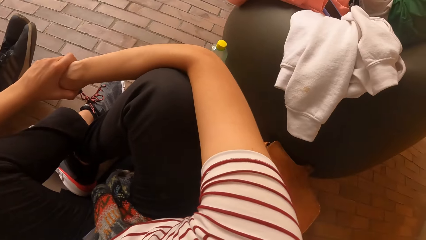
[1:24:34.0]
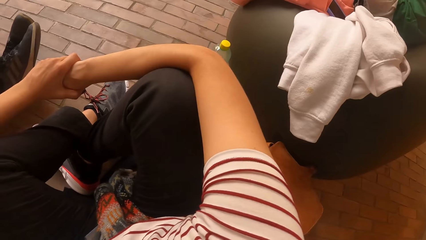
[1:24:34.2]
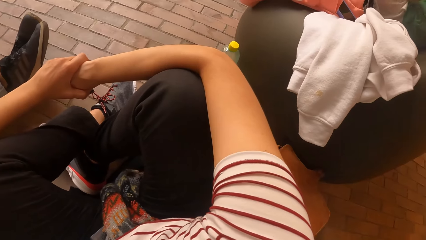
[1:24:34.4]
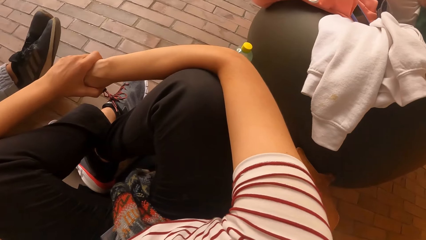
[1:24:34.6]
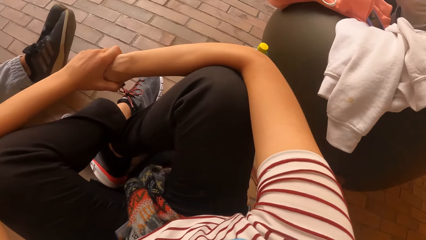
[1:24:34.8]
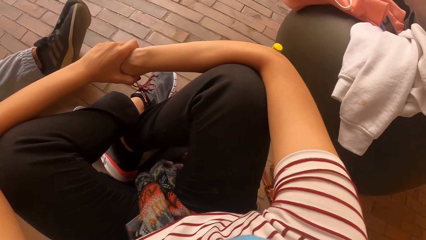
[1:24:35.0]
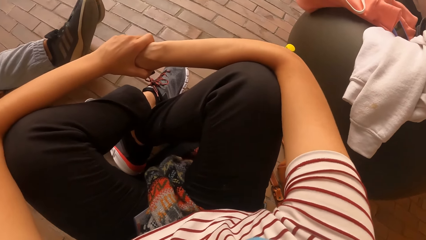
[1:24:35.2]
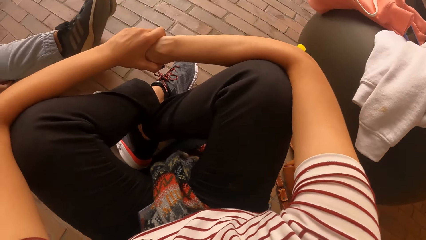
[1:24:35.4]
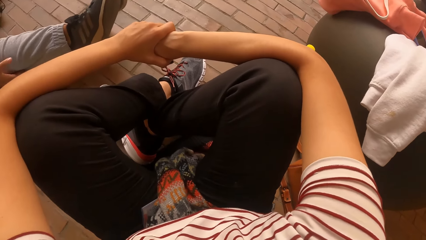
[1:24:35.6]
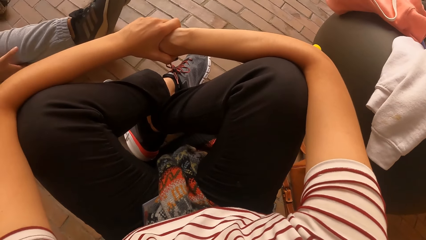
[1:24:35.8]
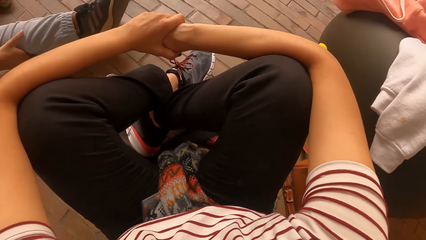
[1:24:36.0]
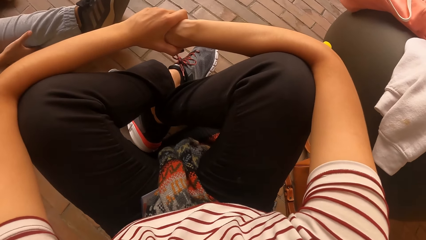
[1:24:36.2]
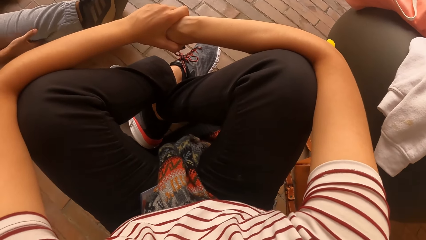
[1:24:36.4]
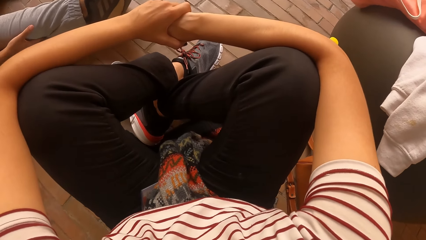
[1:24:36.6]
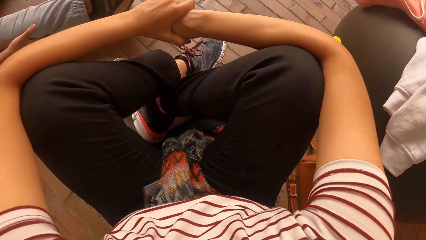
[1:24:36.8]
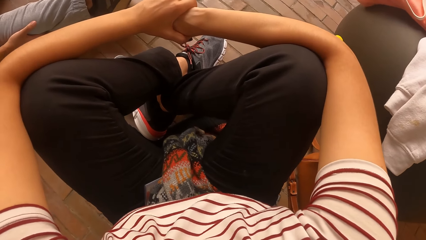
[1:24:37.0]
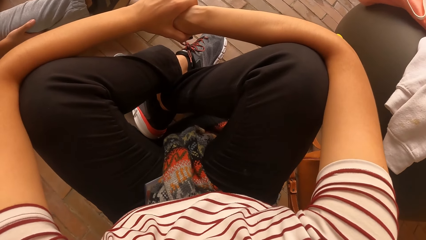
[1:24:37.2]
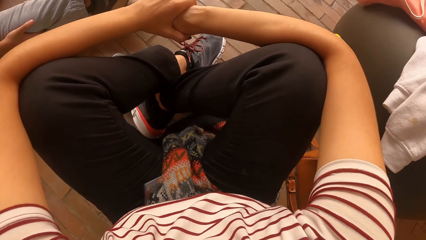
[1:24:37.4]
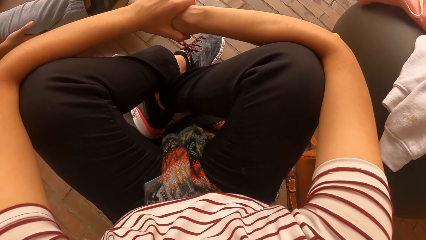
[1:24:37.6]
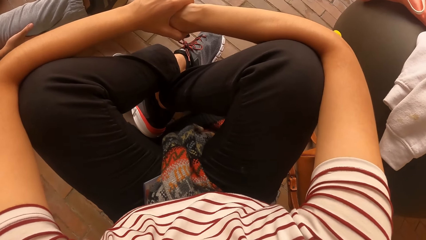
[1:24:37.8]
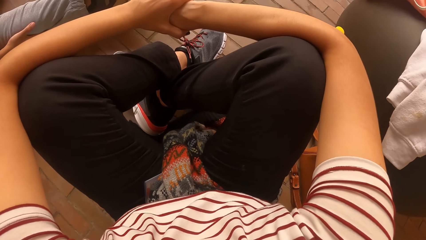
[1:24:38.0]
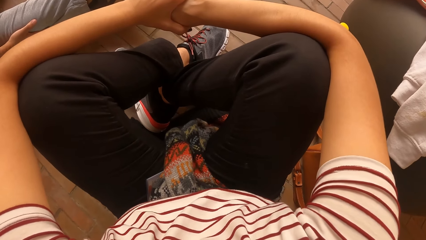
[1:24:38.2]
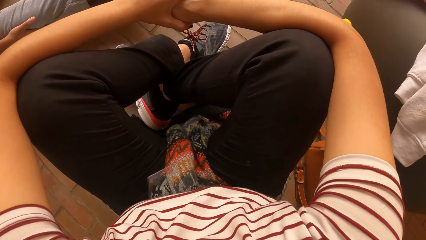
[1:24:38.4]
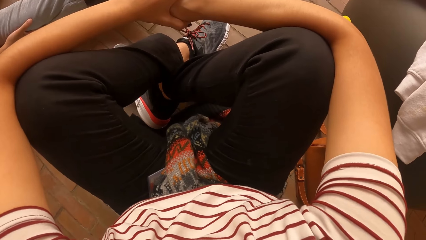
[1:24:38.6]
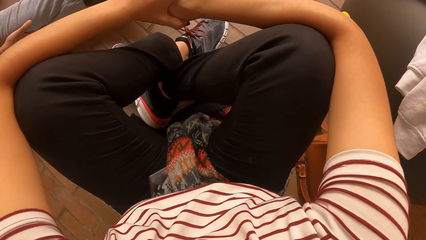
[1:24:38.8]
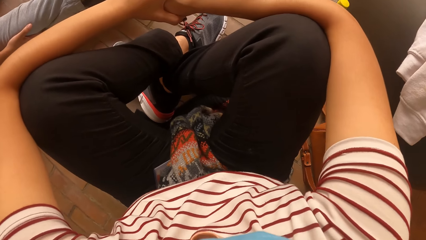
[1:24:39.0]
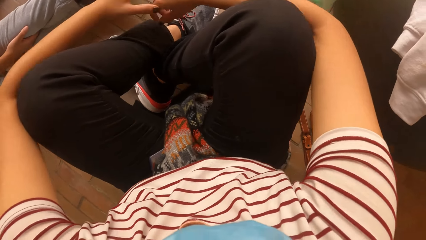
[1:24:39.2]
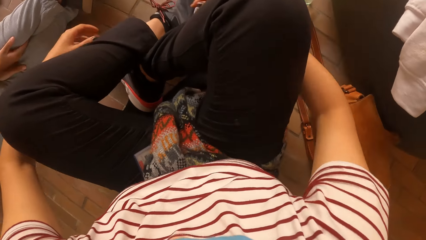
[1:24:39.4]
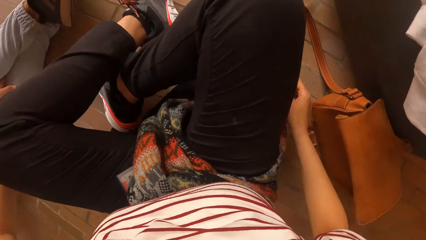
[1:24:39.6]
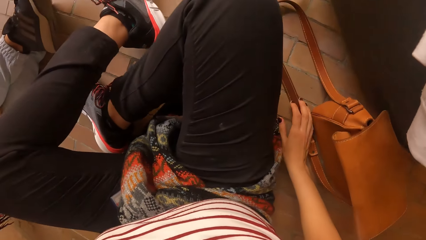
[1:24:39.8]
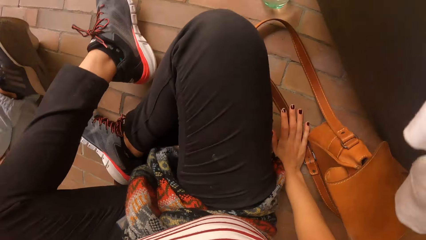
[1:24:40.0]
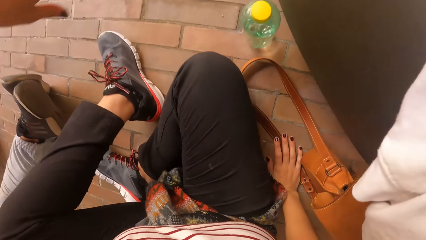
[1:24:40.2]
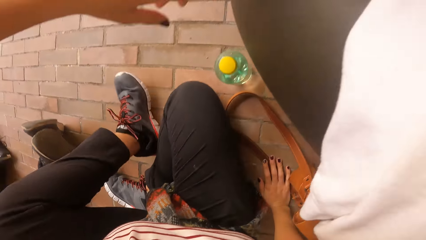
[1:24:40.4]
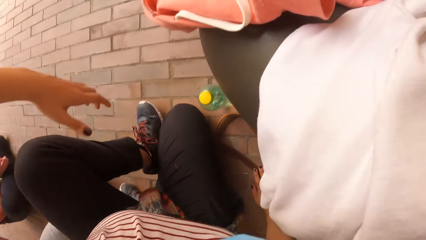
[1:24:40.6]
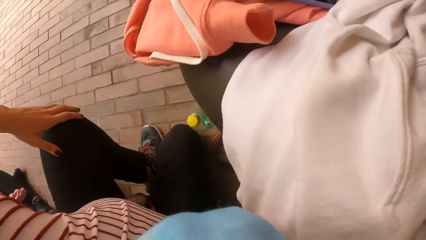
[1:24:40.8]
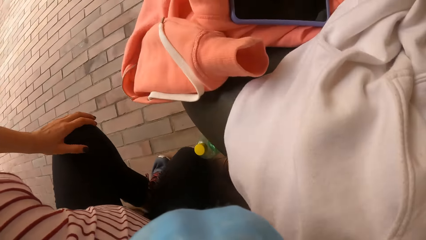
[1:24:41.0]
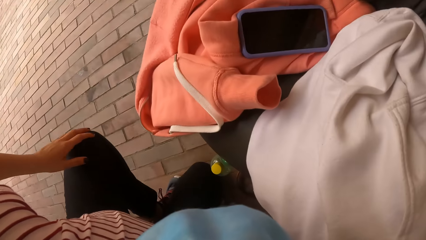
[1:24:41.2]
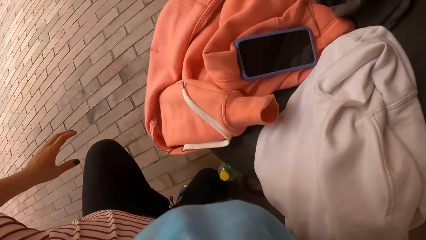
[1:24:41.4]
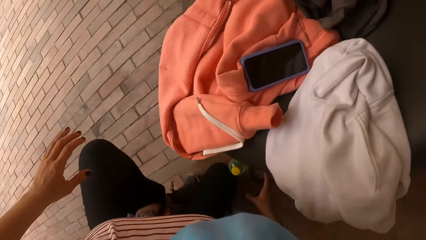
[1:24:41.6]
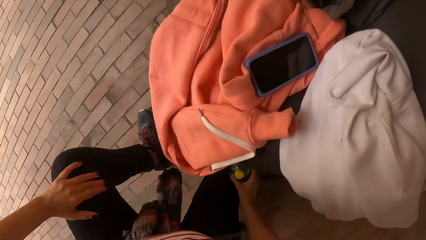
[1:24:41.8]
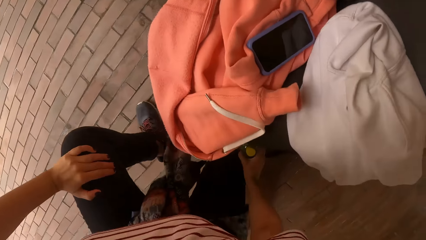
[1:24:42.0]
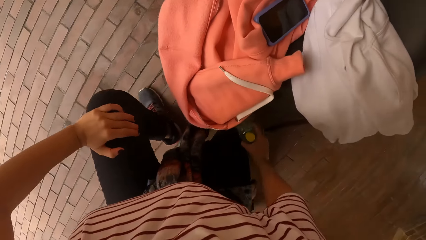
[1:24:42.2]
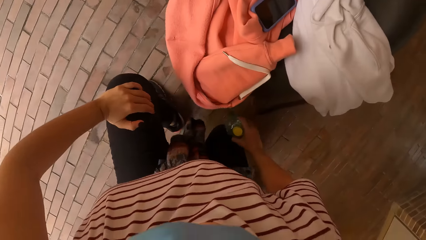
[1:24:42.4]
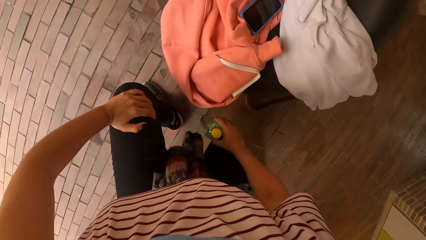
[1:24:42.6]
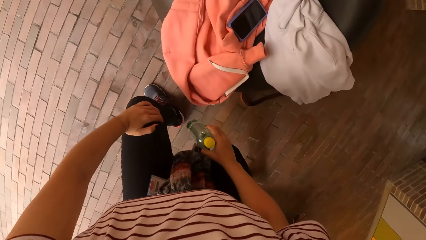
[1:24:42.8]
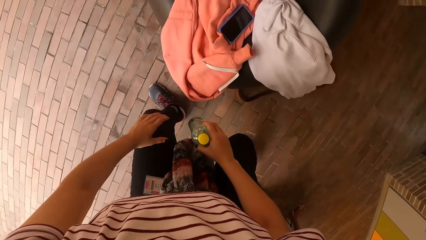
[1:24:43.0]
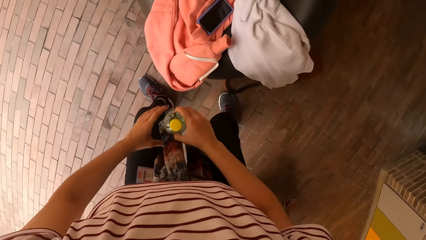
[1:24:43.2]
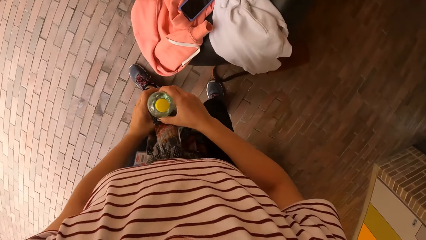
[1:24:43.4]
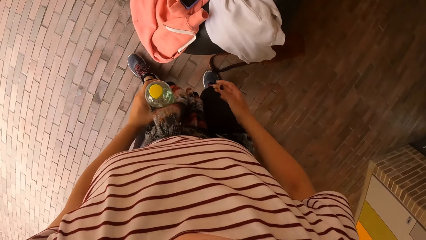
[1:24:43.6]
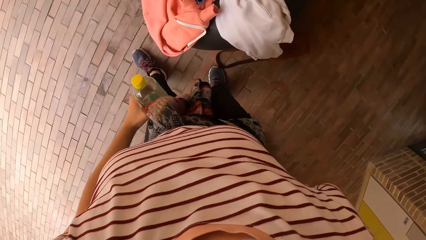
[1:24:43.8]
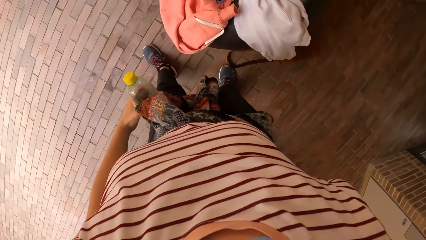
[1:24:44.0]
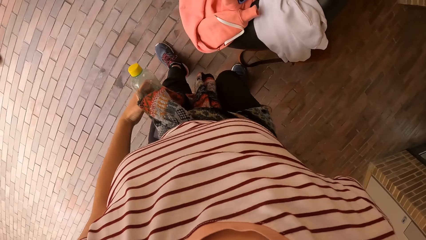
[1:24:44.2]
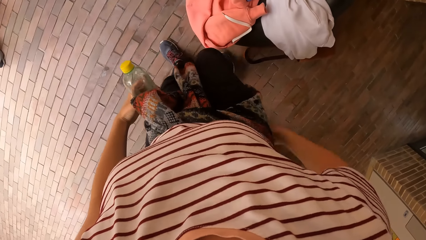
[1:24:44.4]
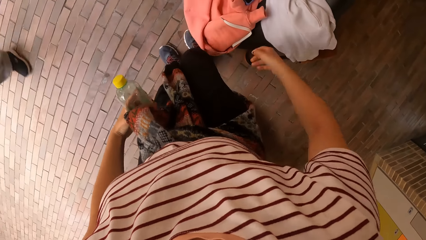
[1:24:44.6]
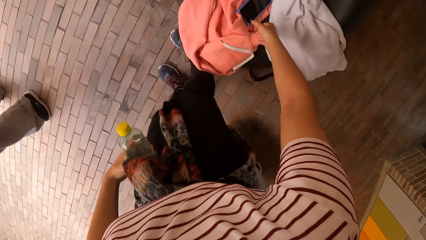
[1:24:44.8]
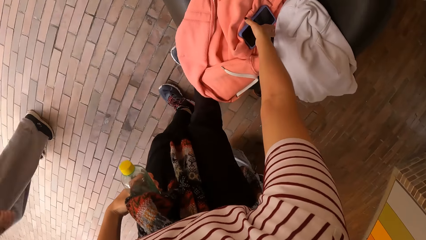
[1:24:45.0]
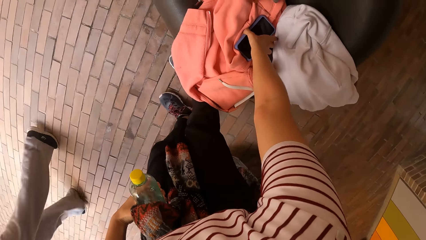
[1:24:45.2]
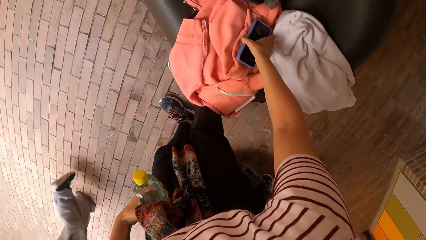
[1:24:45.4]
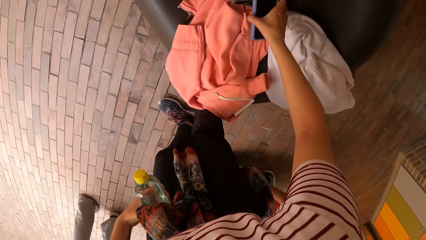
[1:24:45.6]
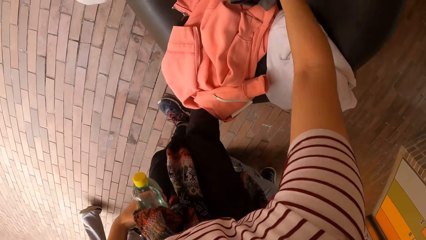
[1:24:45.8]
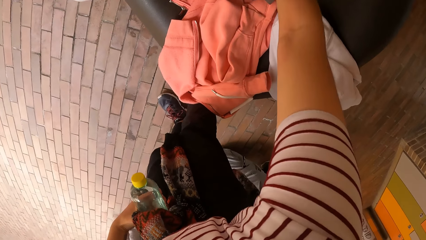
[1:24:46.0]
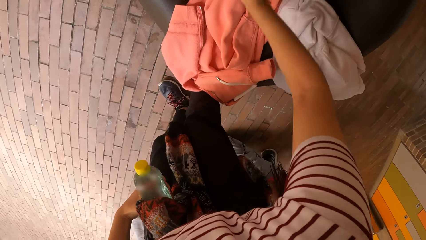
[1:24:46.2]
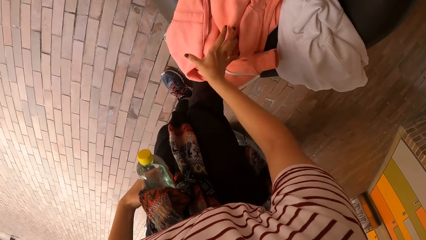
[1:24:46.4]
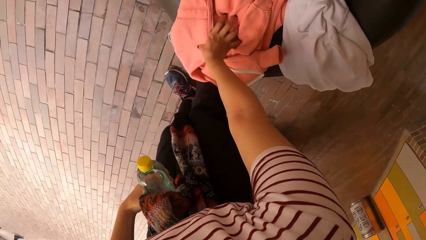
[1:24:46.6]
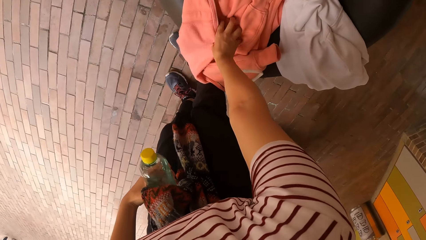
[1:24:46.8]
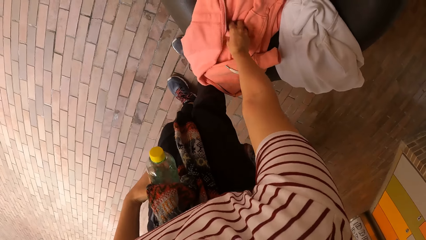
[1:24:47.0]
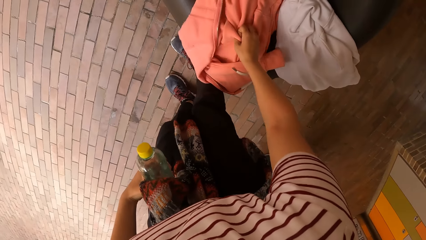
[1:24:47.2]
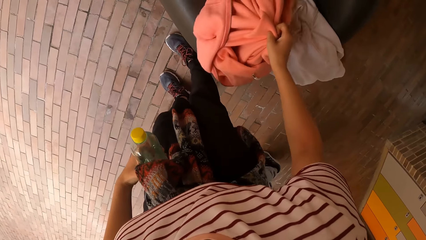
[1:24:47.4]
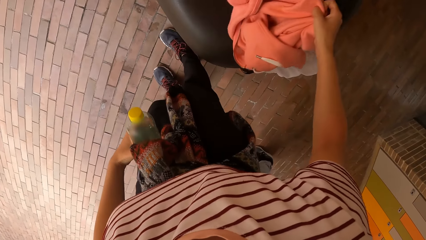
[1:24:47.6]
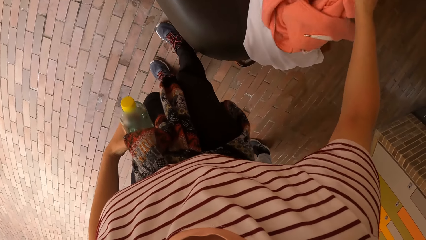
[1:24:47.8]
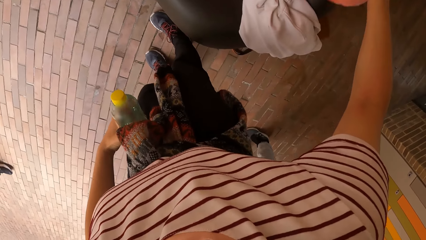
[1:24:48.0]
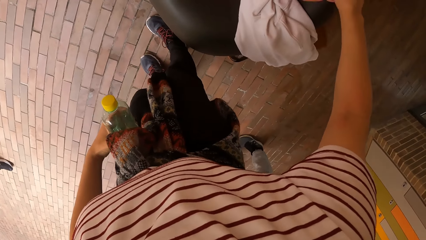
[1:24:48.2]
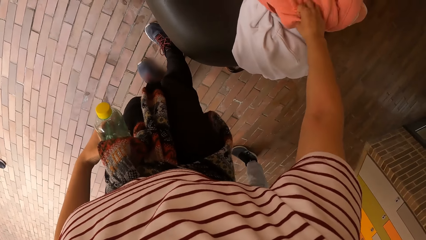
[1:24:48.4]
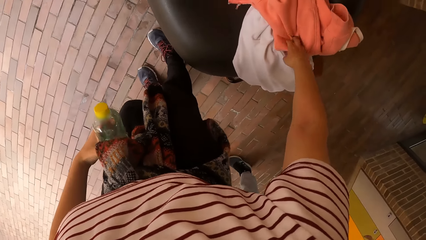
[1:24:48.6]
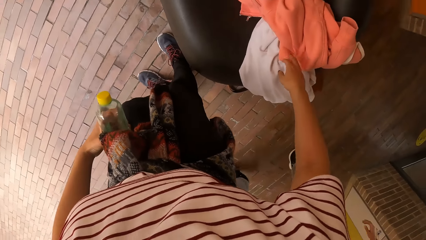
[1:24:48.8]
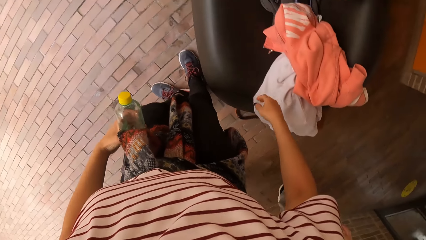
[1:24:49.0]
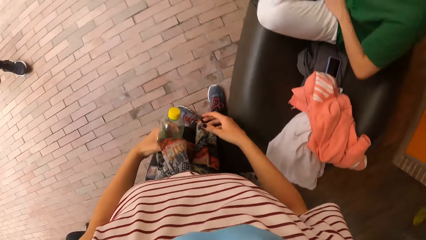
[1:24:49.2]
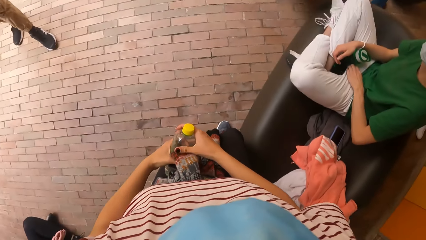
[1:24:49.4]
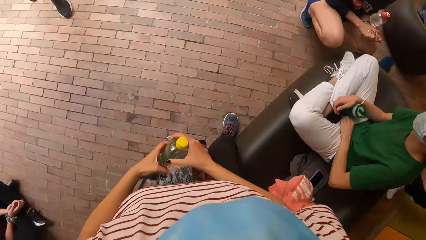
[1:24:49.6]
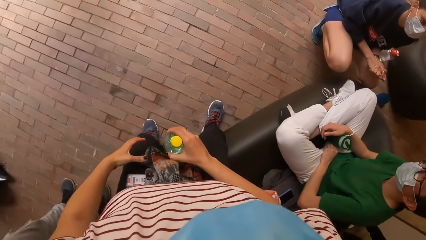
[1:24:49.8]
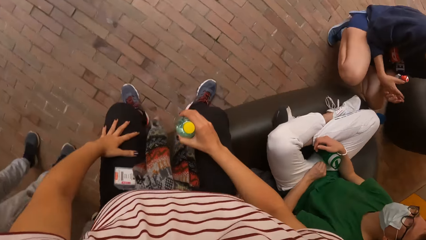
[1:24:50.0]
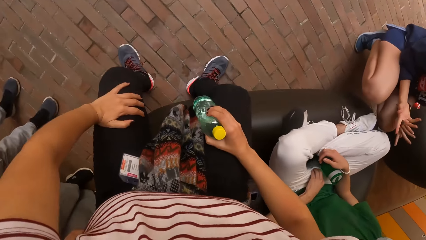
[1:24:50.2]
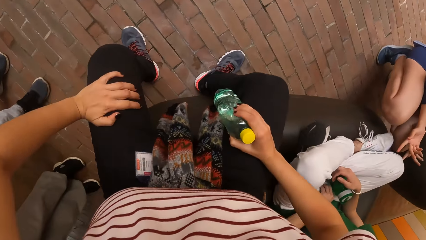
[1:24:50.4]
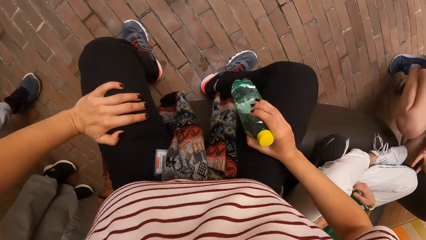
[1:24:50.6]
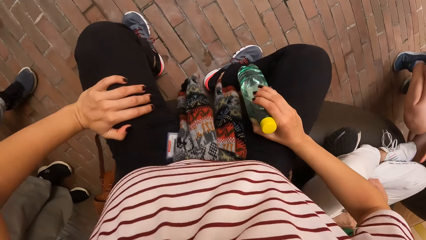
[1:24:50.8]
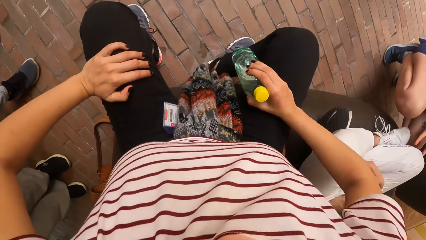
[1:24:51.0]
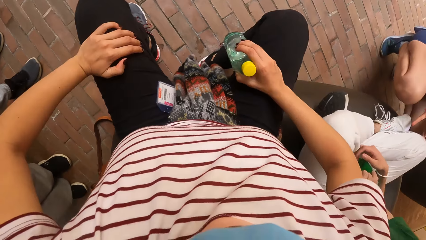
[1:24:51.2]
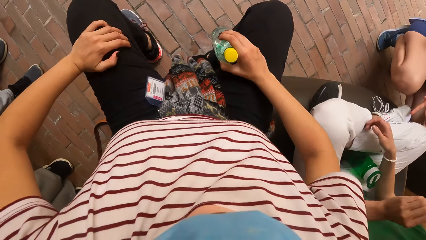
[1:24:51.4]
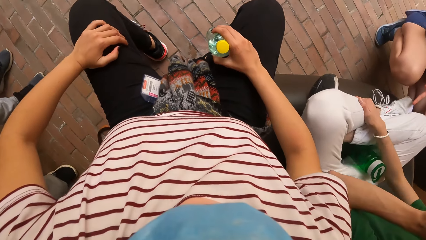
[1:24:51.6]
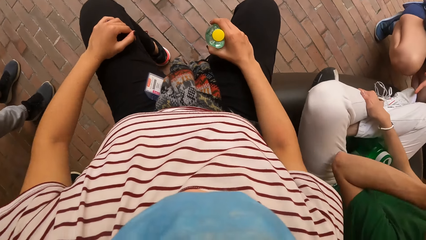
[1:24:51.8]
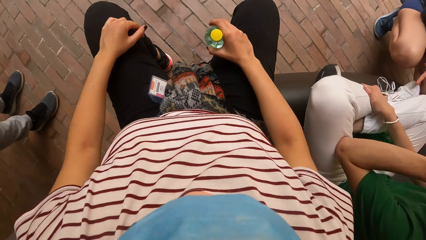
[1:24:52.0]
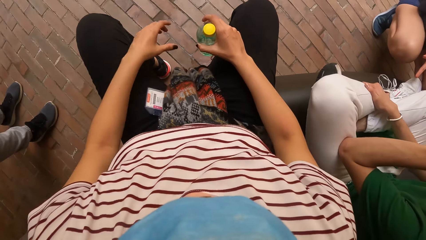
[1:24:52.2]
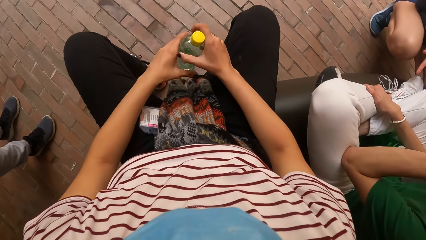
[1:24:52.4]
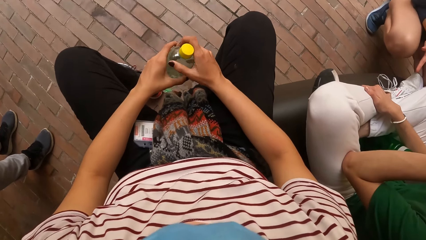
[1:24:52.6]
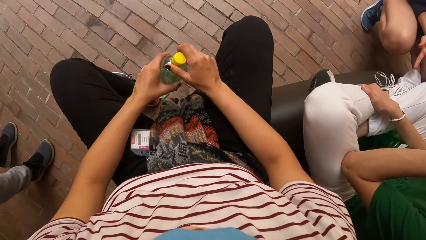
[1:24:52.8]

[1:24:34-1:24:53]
The camera wearer looks around the room. She places her right hand on the floor. She stands. She picks up a bottle of water on the floor with her right hand. She passes the bottle of water from her right hand to her left hand. She holds the water bottle with both hands. She holds the water bottle with her left hand. She picks up a phone from a chair with her right hand. A woman walks forward. The camera wearer drops the phone in her right hand on the chair. She picks up a cloth on the chair with her right hand. She drops the cloth in her right hand on the chair. She passes the bottle of water from her left hand to her right hand. She sits on the chair. She passes the bottle of water from her right hand to her left hand.
